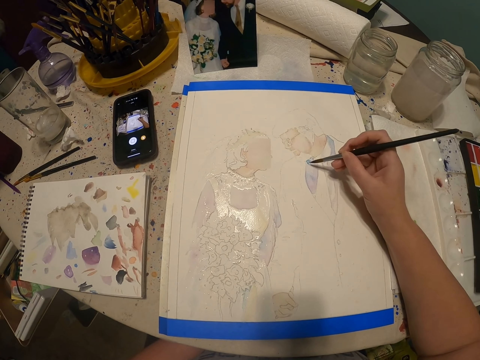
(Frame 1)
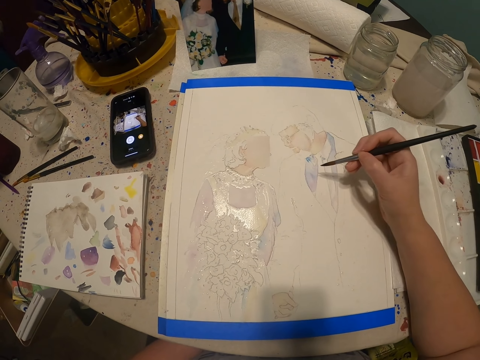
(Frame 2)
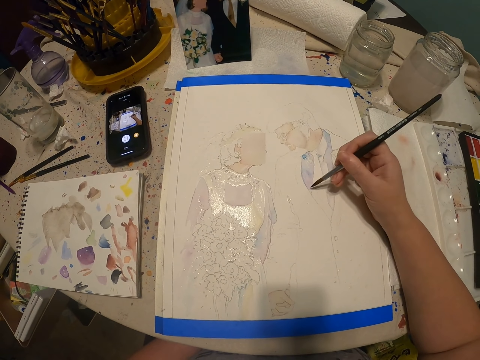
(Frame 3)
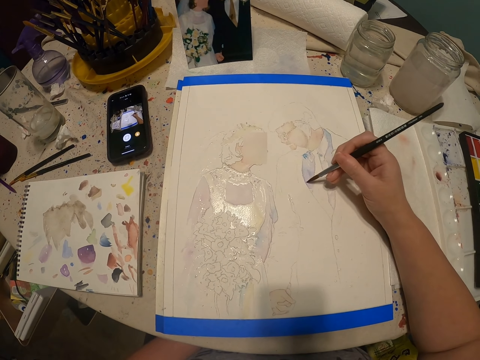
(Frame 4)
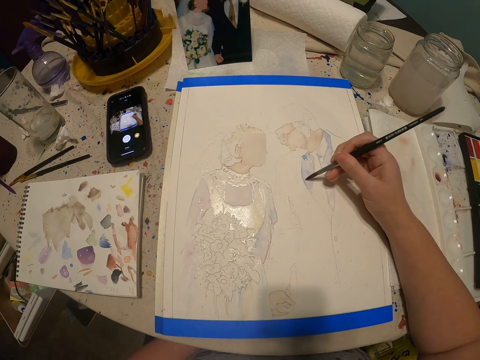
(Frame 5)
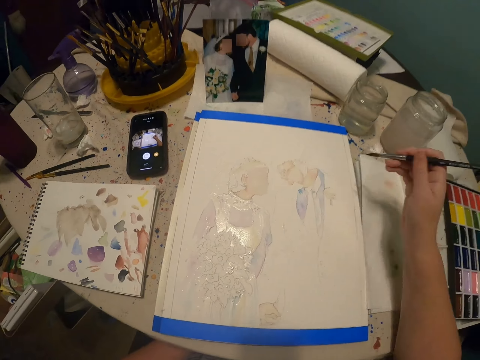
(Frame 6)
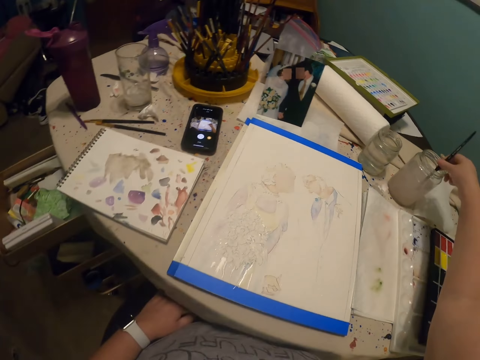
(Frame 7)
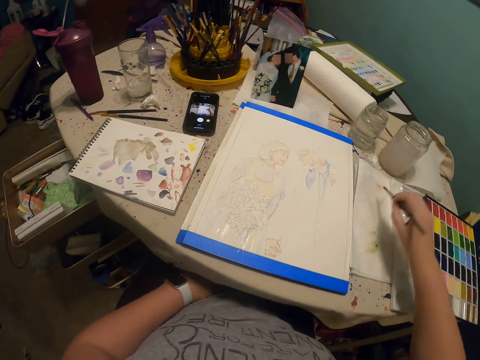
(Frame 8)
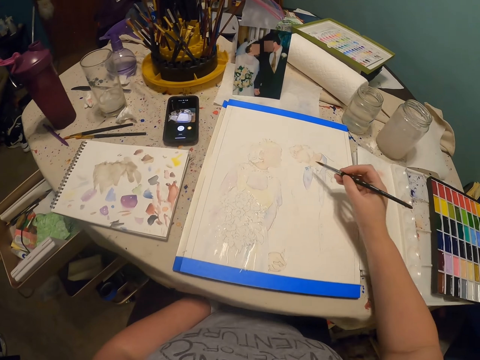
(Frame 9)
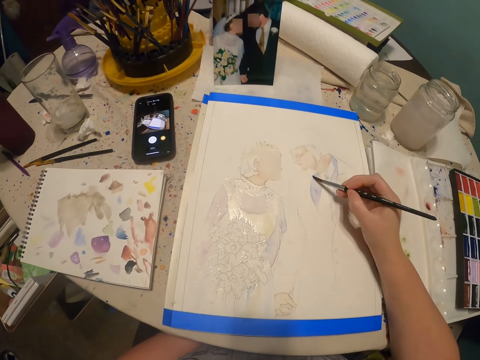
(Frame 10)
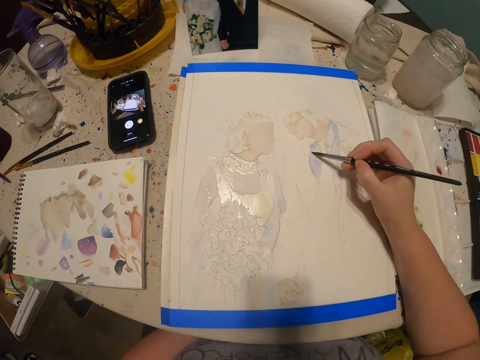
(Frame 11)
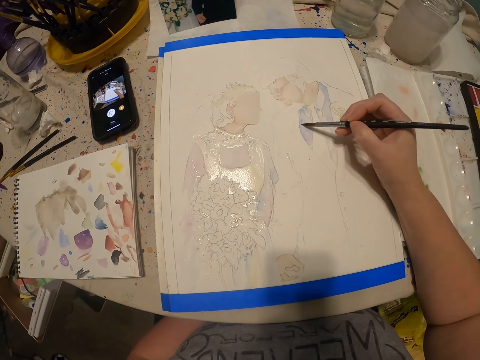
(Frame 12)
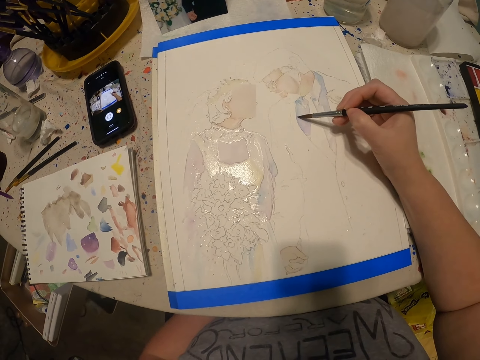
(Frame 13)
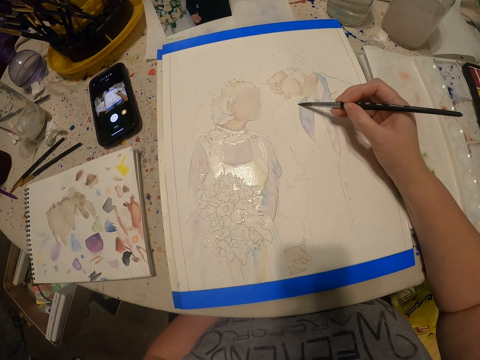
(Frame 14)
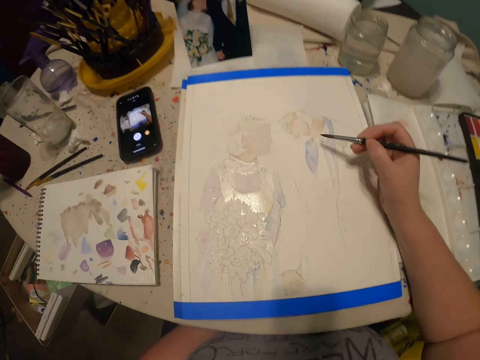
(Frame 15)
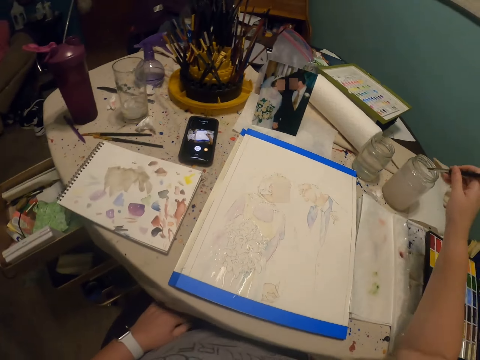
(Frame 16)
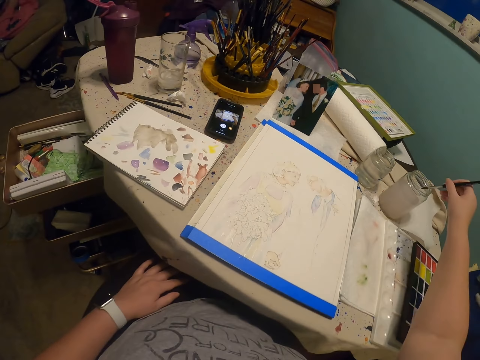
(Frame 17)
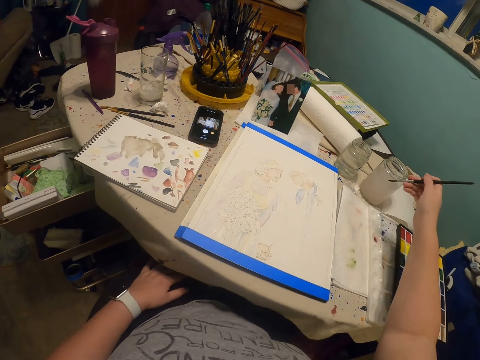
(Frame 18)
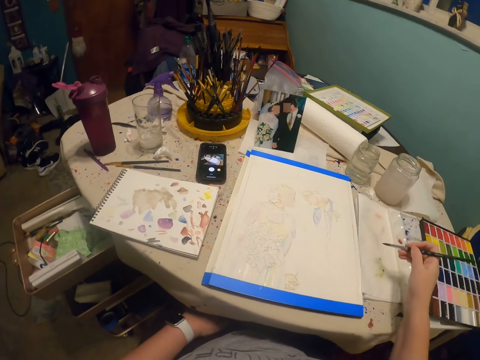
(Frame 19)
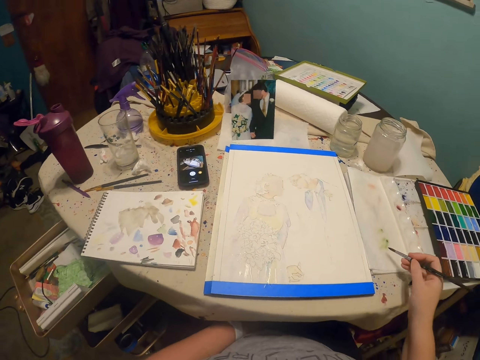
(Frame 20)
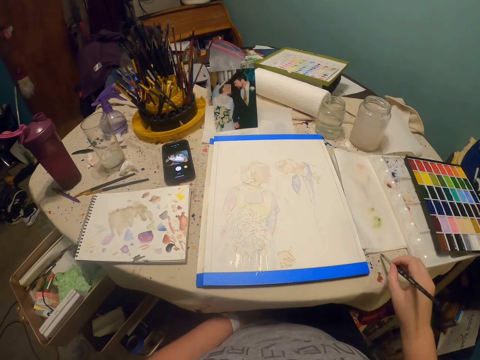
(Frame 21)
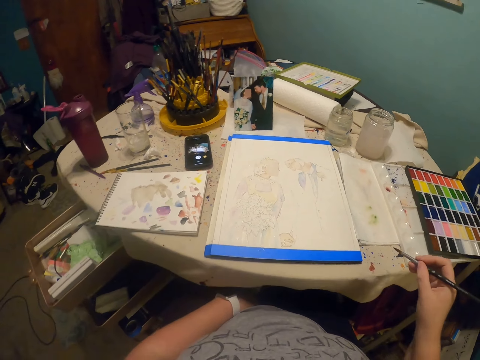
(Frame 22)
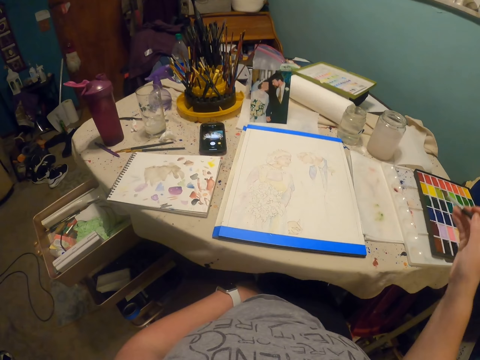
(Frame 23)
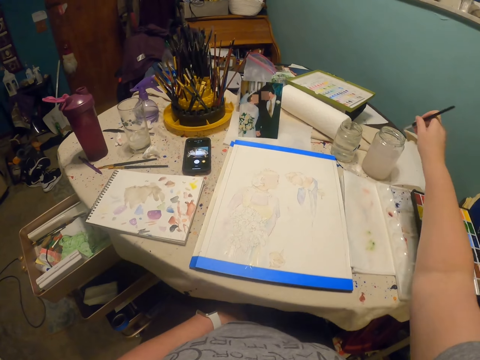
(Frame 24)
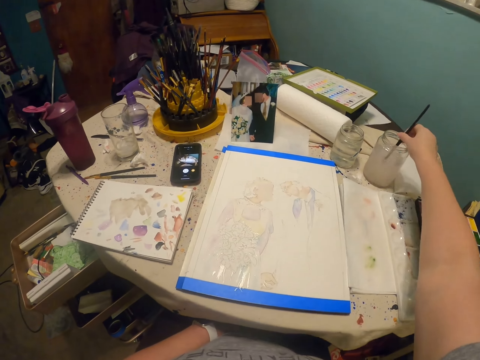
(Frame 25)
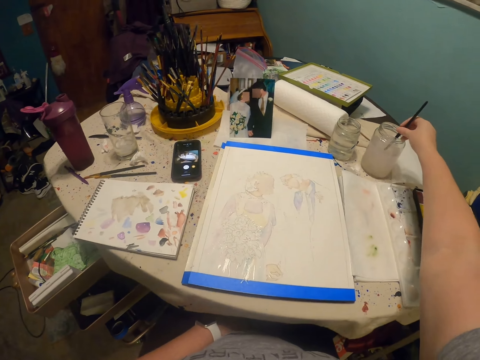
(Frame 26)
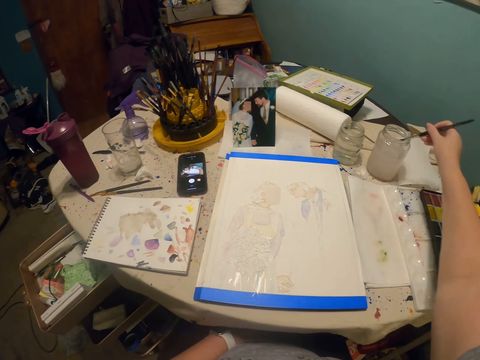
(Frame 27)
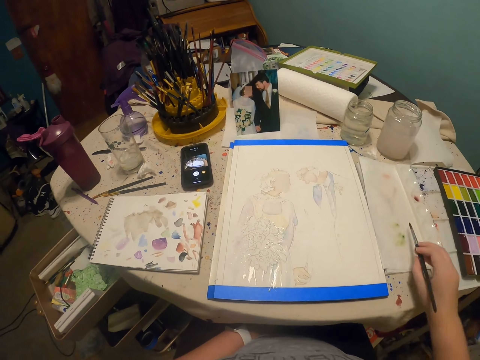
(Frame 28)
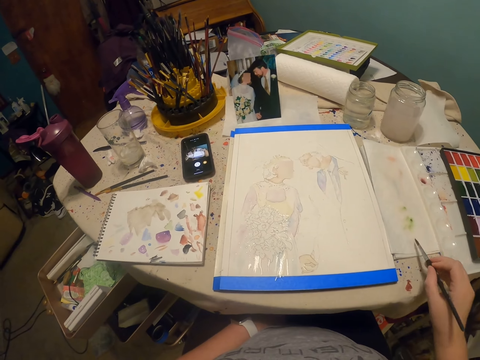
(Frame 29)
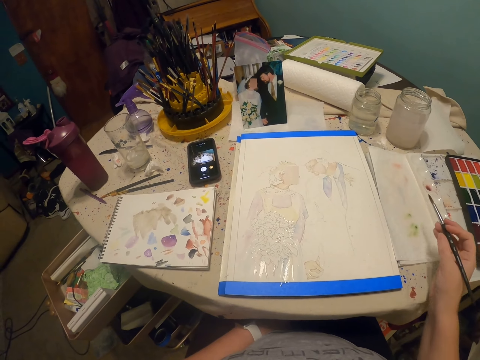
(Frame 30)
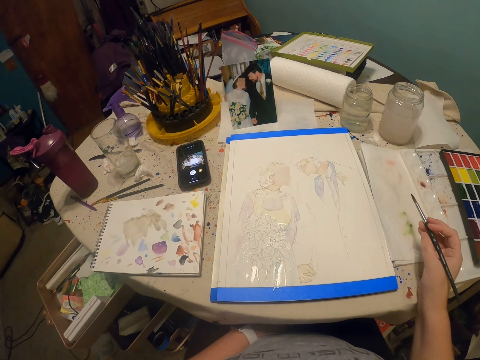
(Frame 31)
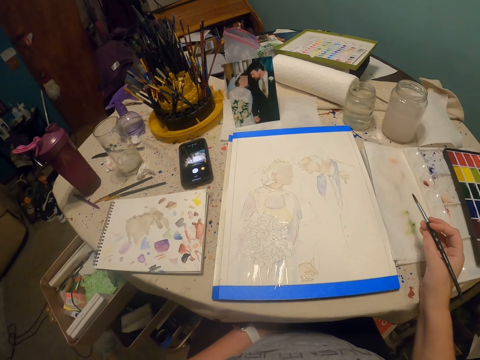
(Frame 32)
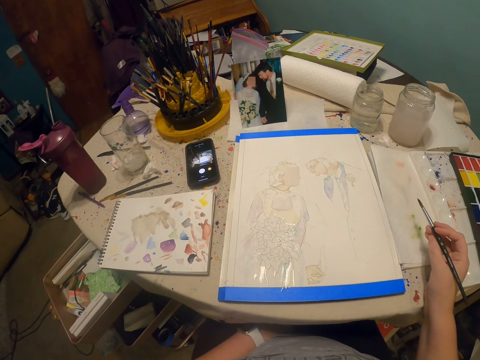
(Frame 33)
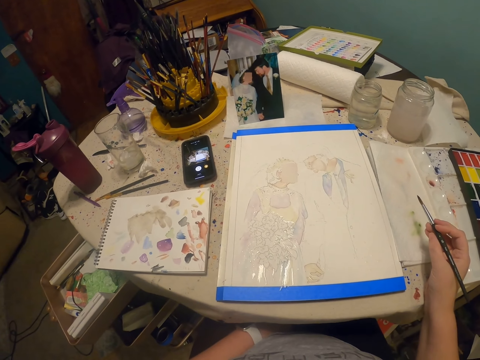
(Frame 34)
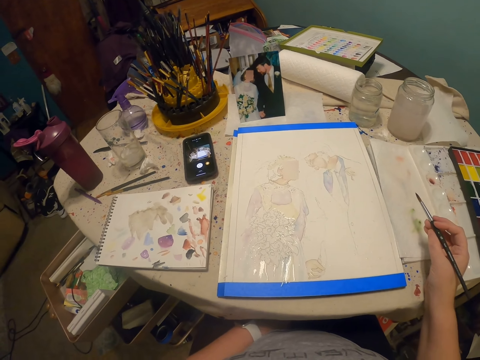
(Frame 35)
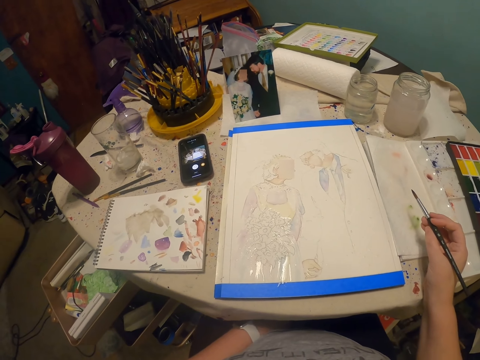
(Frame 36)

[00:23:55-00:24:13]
The camera wearer dips the paintbrush in the water. They wipe the paint brush. They paint the sketch on a paper. They dip the paintbrush in the water. They wipe the paint brush. They dip the paint brush in water. They wipe the paint brush. They stare around at the sketch.

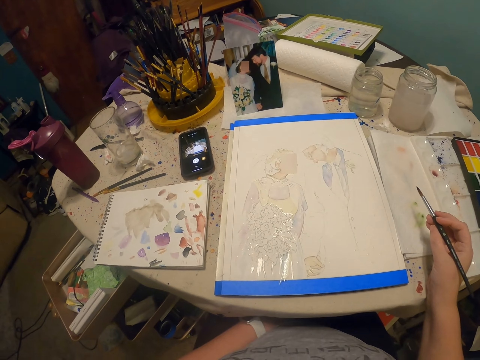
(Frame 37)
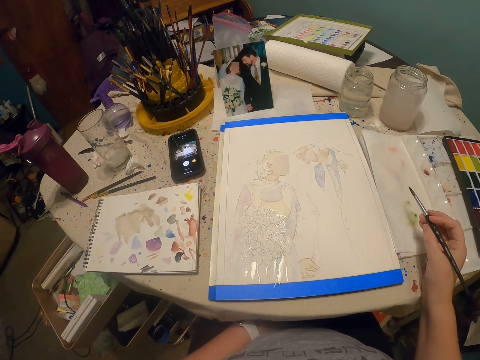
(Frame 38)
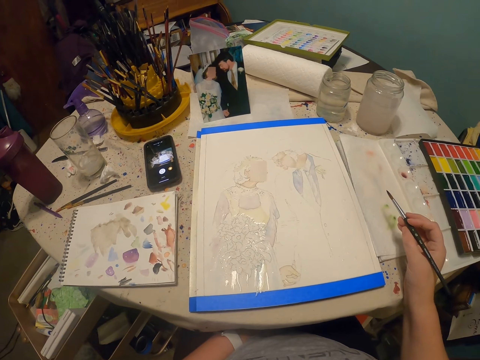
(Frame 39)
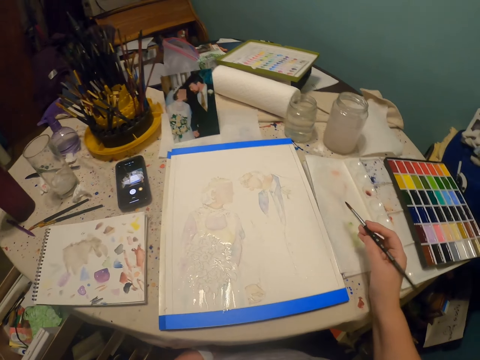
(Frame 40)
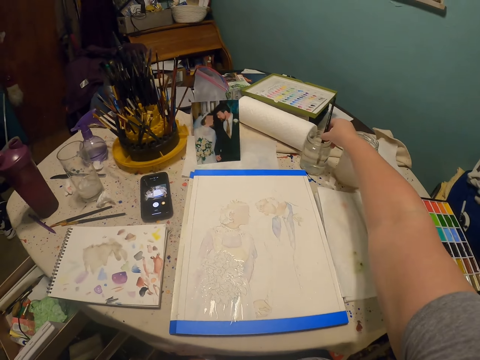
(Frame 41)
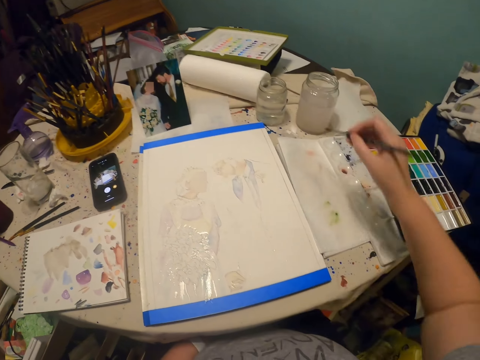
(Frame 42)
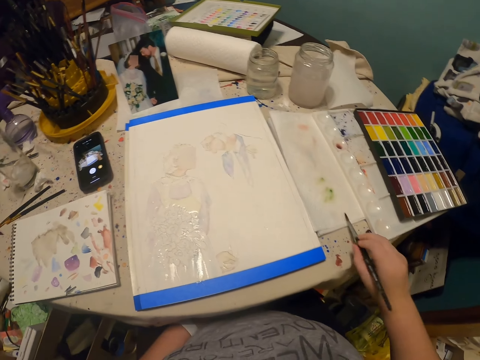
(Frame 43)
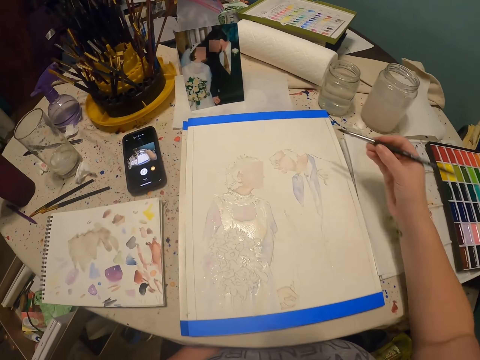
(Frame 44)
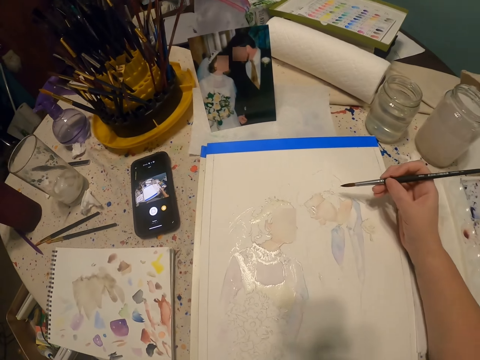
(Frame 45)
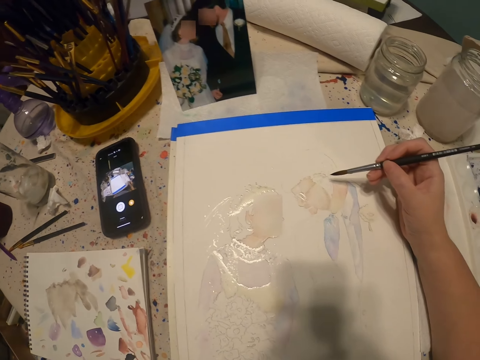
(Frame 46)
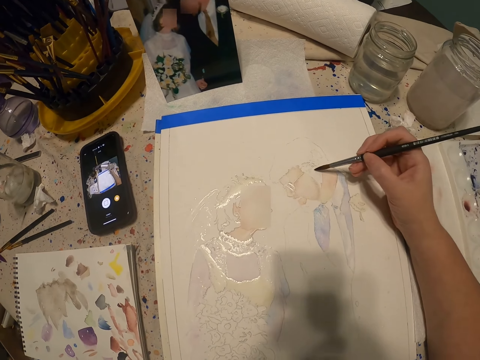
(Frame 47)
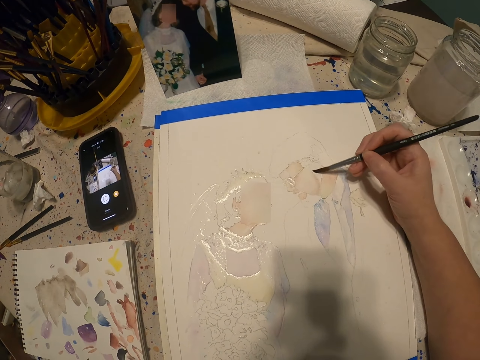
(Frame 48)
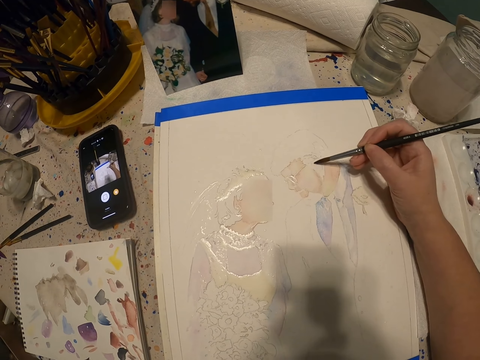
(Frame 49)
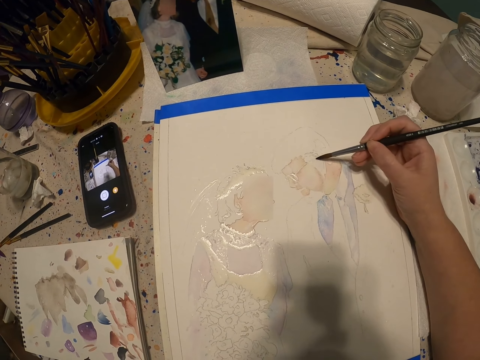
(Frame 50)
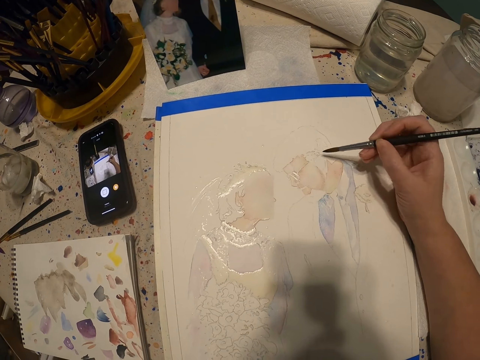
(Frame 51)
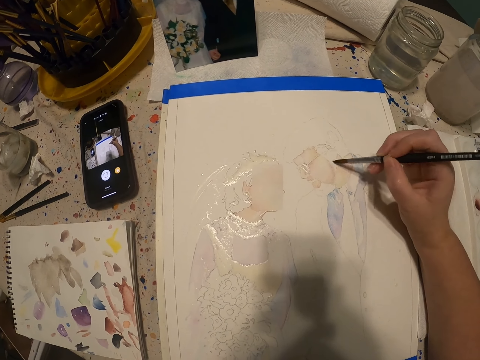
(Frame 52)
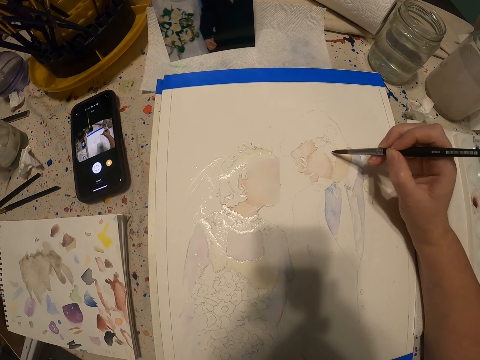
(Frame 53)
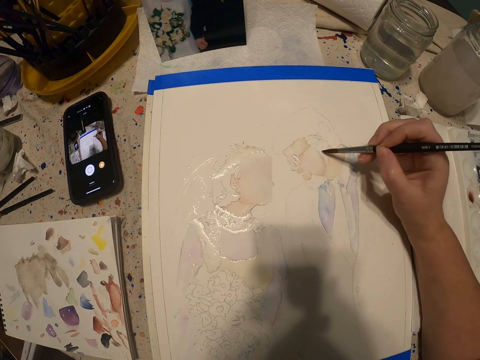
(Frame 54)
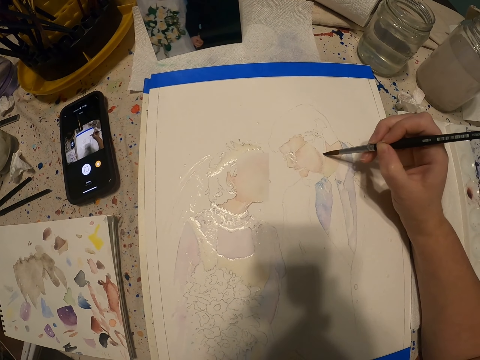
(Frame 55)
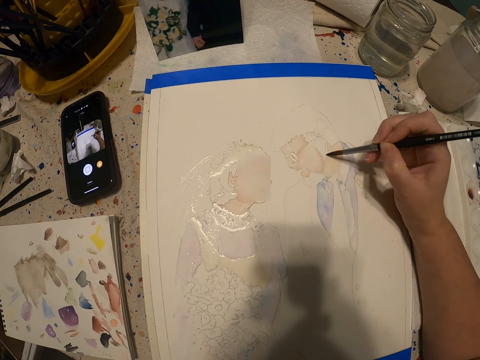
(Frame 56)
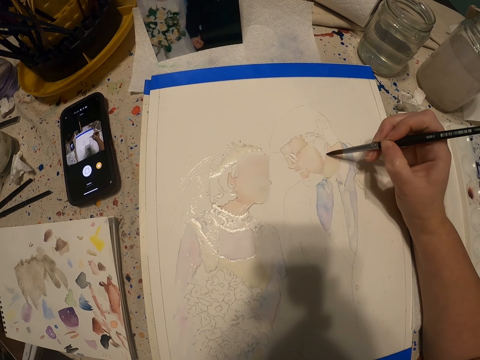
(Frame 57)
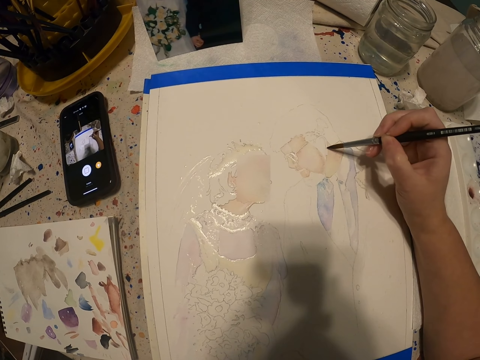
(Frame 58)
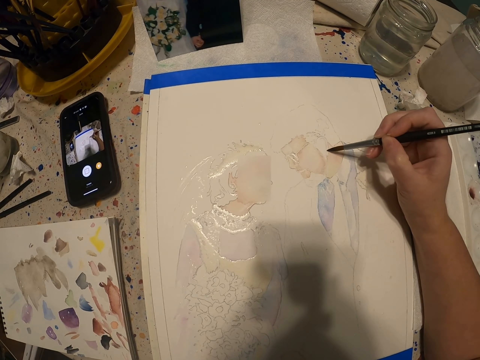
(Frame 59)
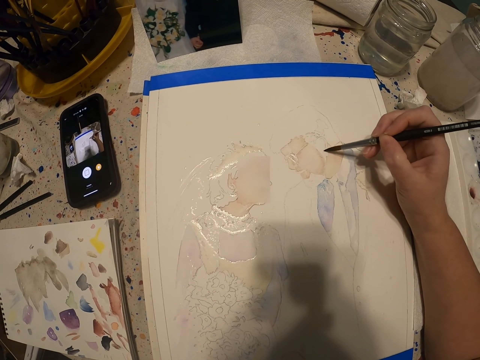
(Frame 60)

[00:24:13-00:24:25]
The camera wearer dips the paintbrush in the water. They wipe the paintbrush. They paint the sketch on a paper.
